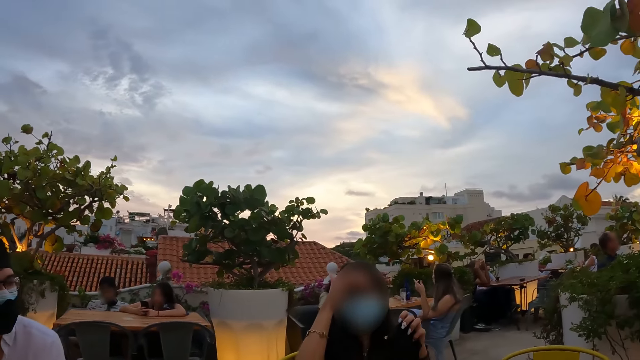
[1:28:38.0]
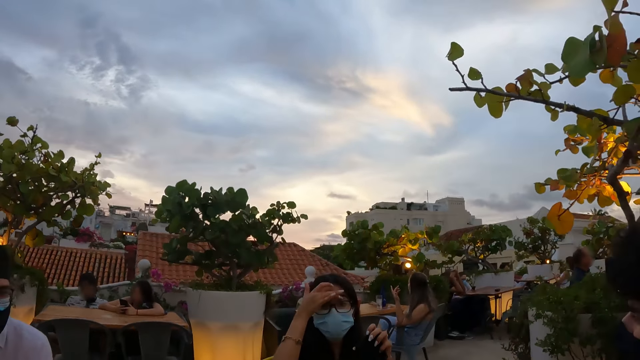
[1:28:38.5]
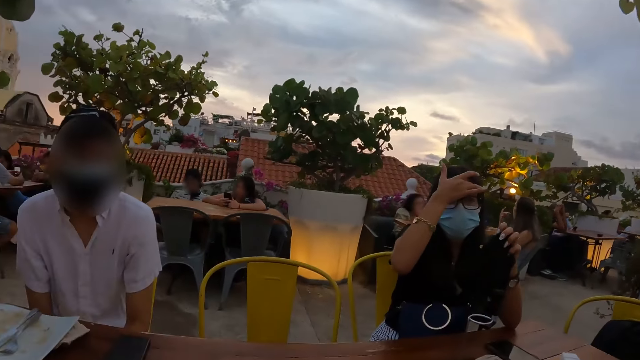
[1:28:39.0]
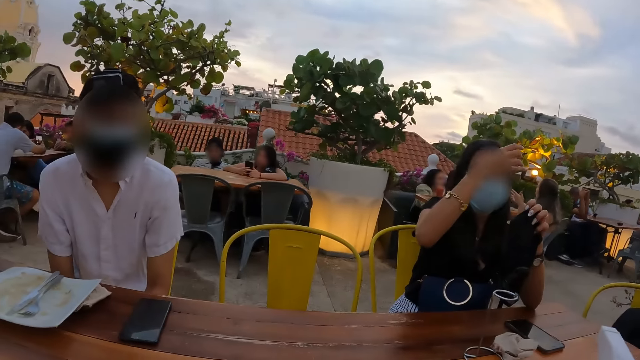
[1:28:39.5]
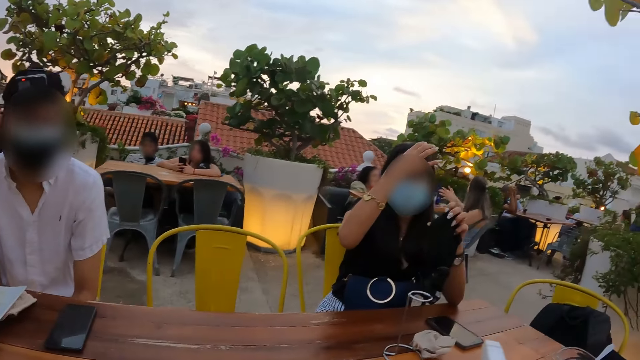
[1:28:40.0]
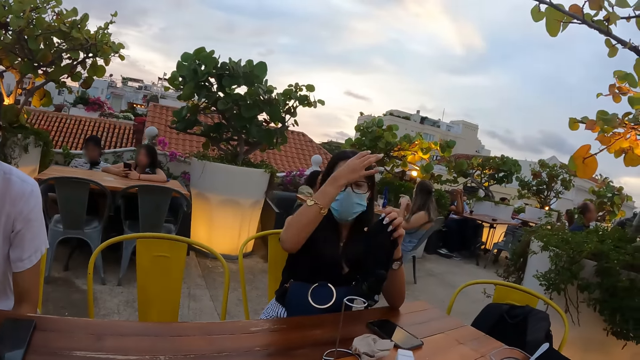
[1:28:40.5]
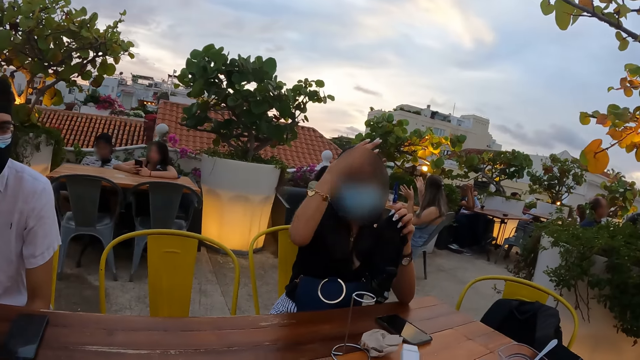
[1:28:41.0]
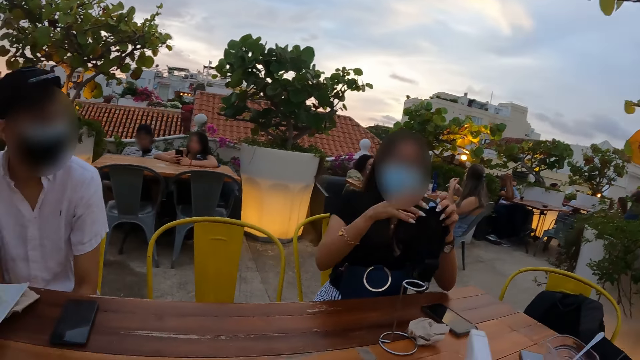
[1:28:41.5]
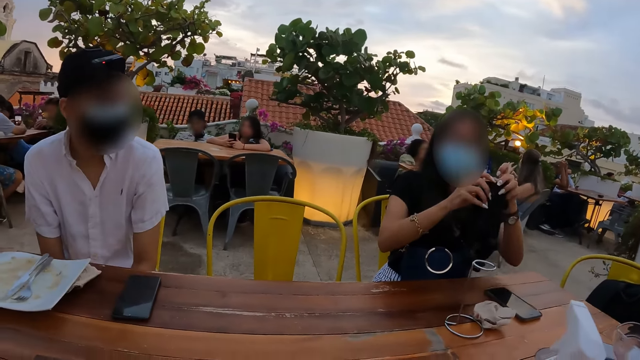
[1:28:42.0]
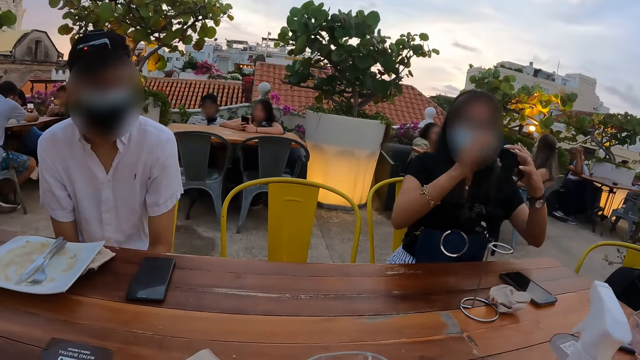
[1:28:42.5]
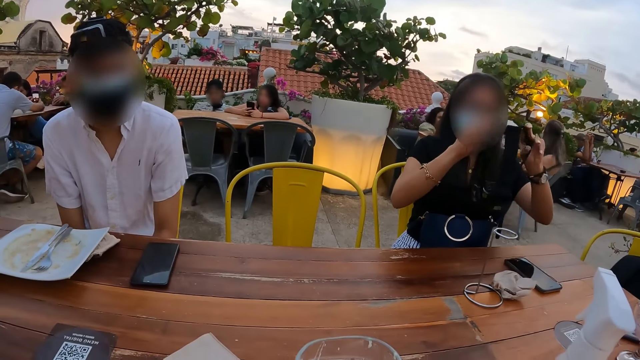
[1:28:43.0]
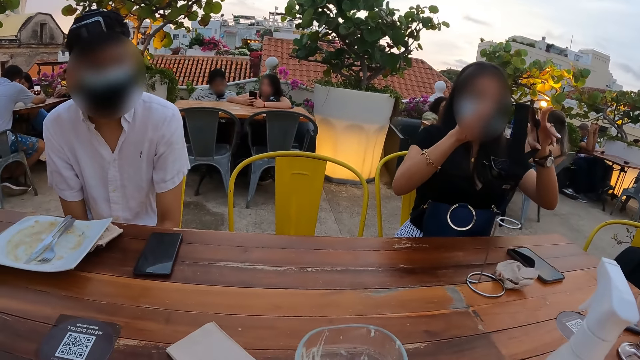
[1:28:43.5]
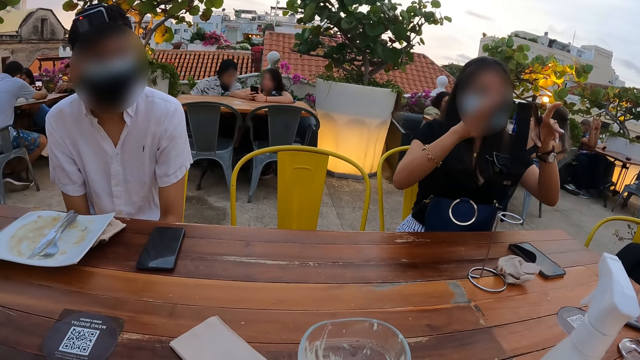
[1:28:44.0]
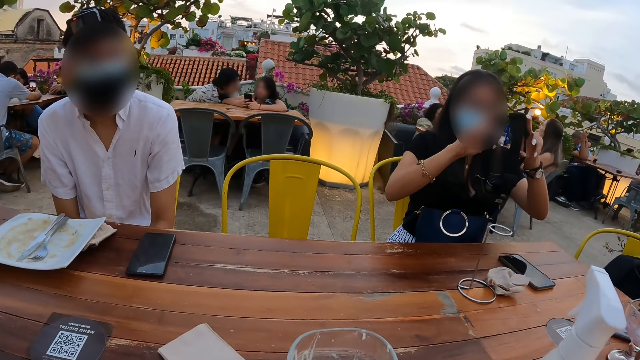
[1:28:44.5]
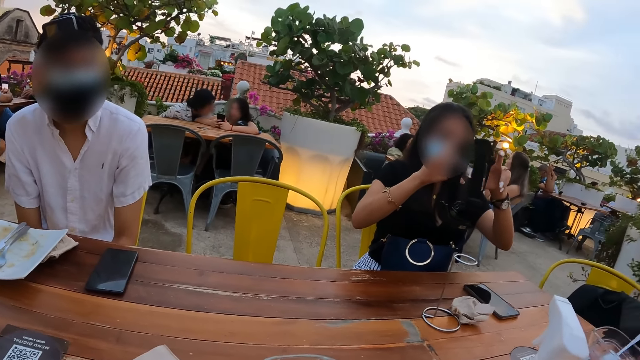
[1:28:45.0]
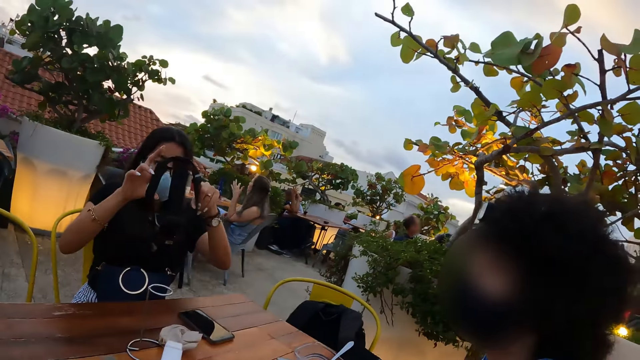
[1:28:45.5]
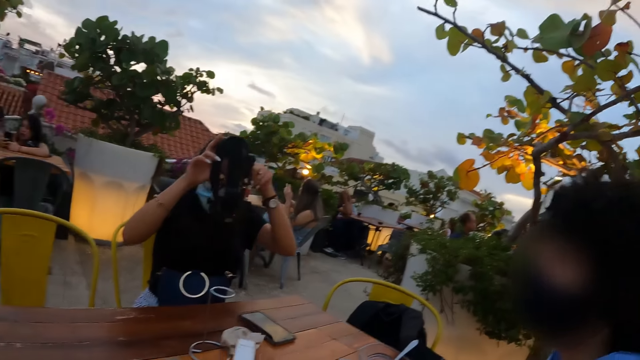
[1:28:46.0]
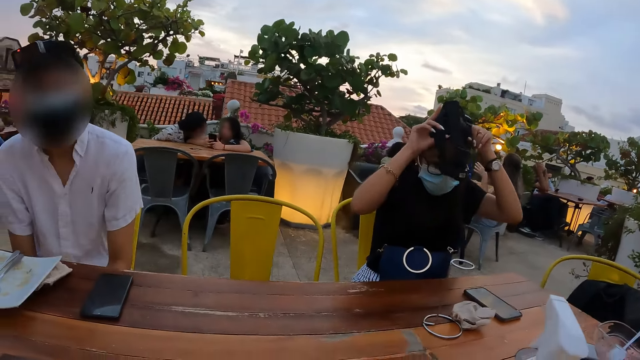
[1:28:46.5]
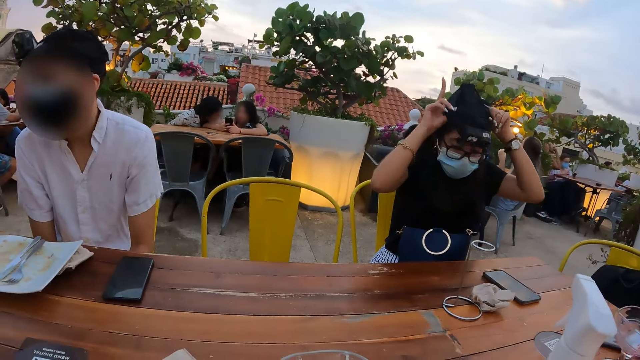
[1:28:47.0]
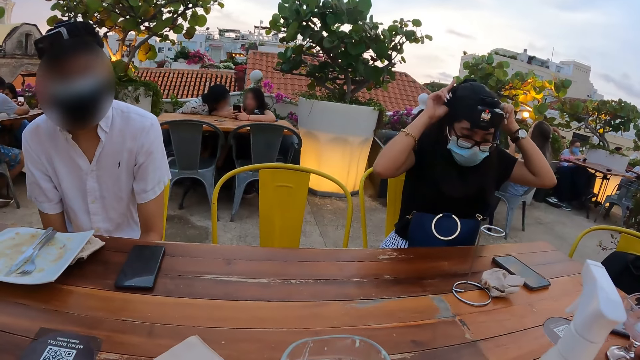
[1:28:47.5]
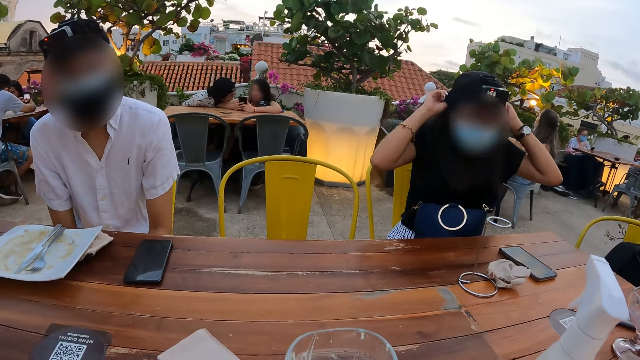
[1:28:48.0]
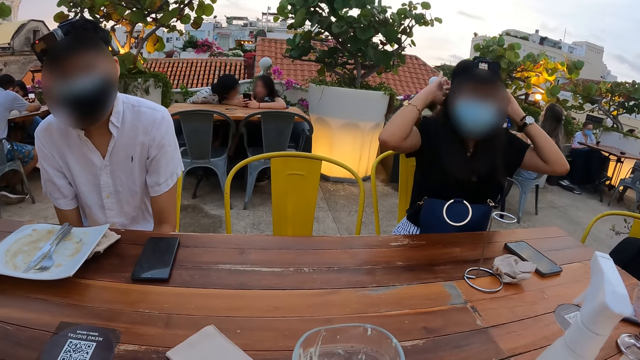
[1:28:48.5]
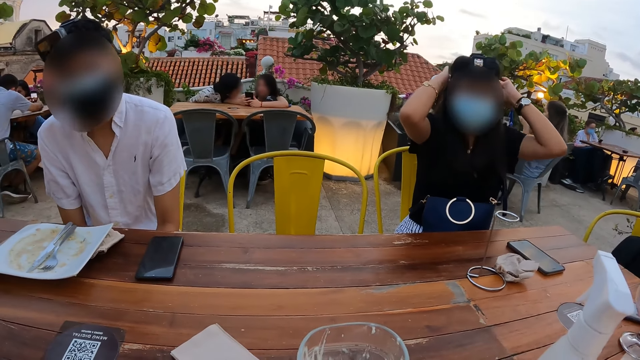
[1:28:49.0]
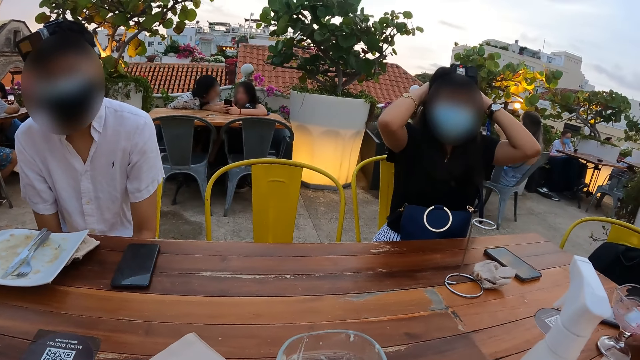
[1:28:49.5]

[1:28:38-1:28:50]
The camera wearer looks around the compound. They look at a person. They converse with another person. They look at a third person. They look at the first person.

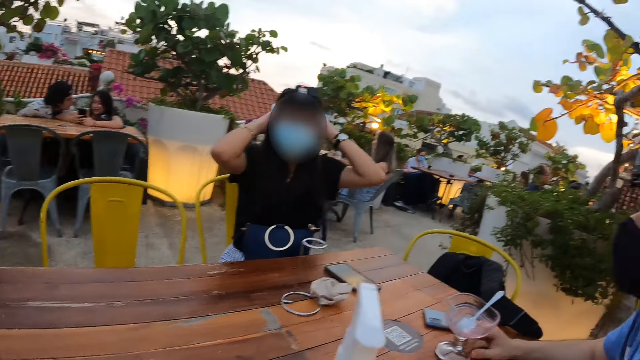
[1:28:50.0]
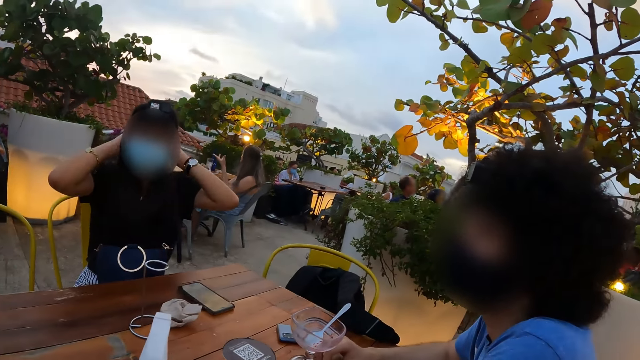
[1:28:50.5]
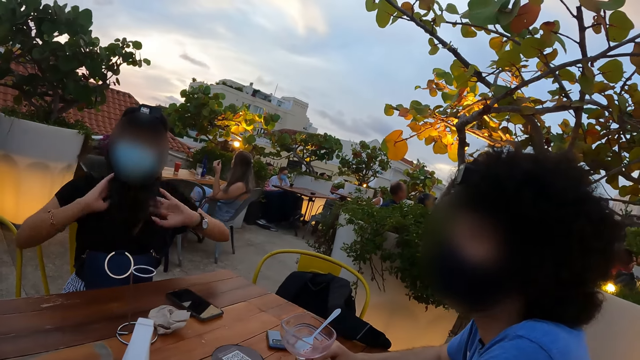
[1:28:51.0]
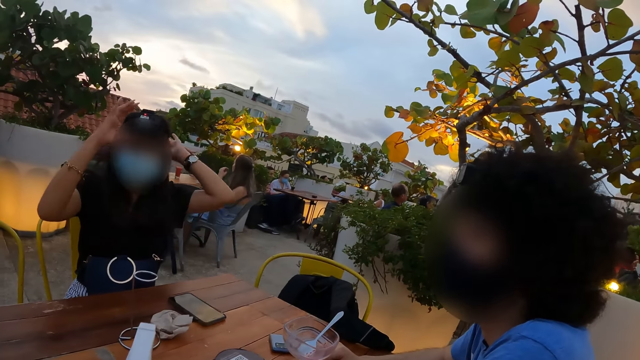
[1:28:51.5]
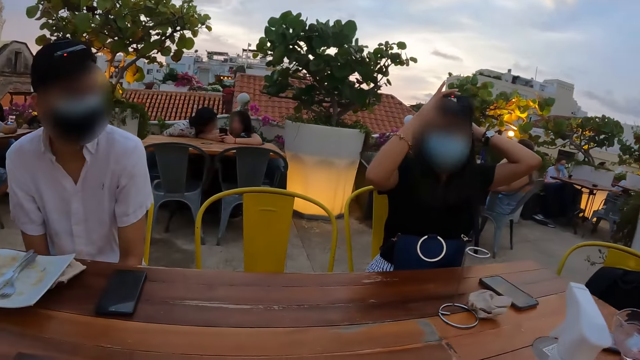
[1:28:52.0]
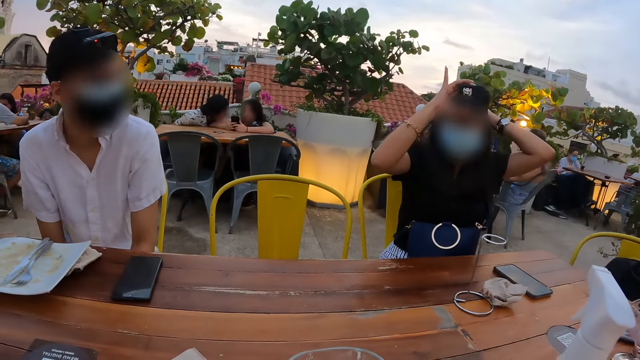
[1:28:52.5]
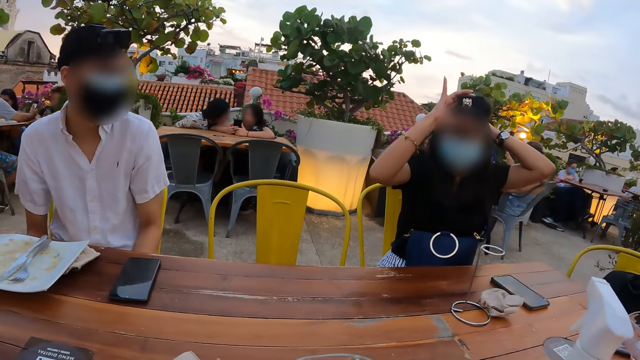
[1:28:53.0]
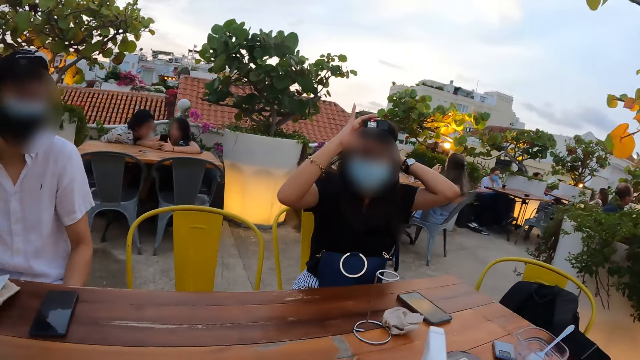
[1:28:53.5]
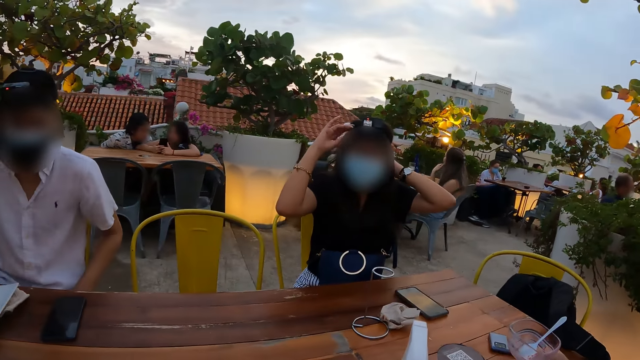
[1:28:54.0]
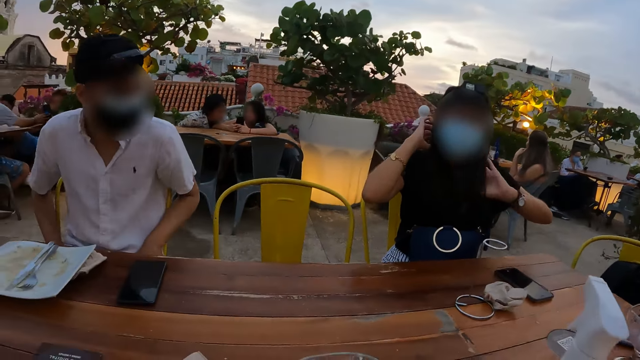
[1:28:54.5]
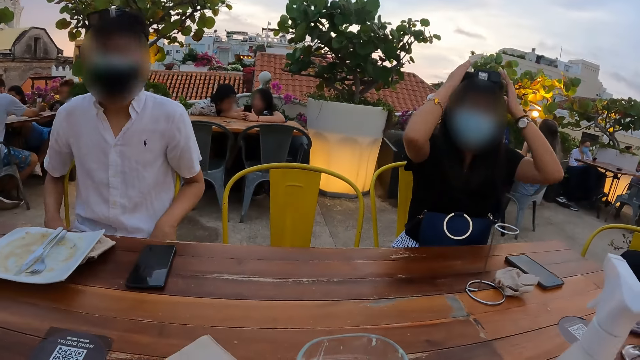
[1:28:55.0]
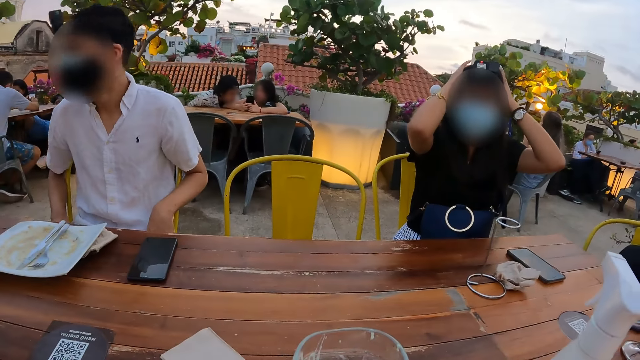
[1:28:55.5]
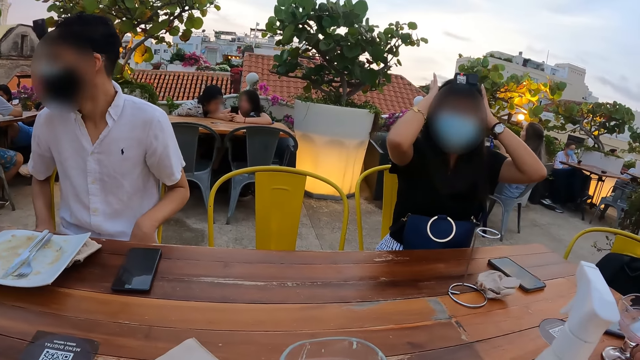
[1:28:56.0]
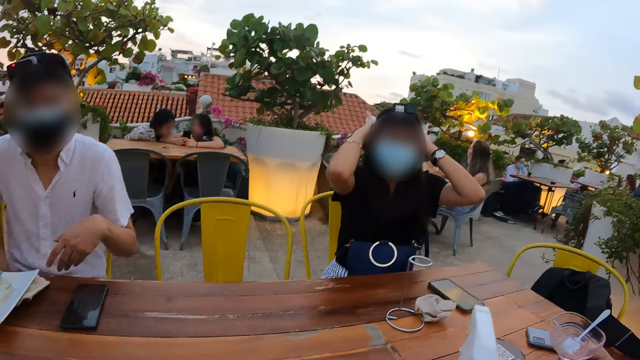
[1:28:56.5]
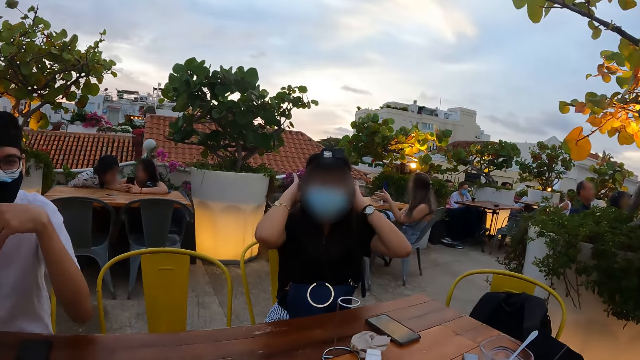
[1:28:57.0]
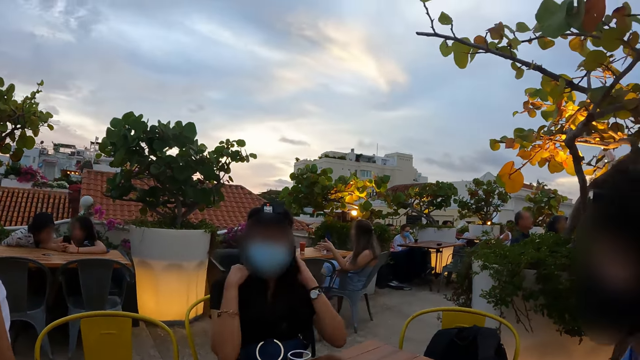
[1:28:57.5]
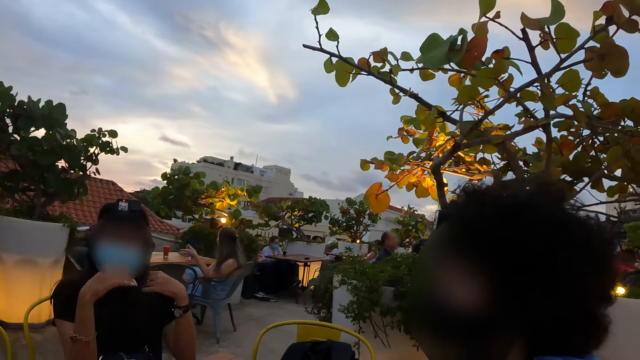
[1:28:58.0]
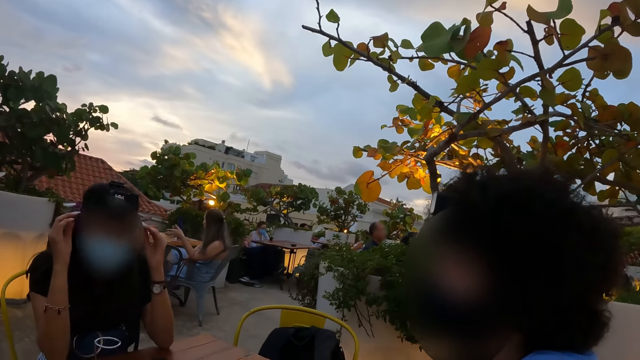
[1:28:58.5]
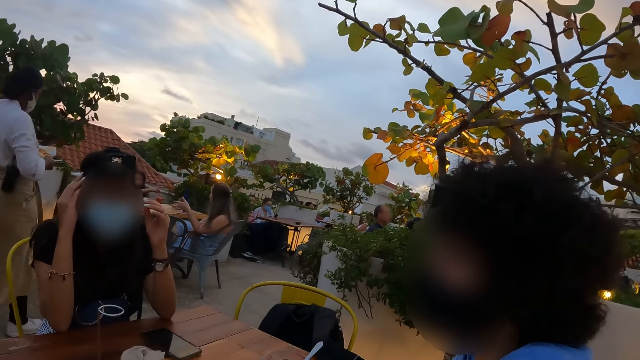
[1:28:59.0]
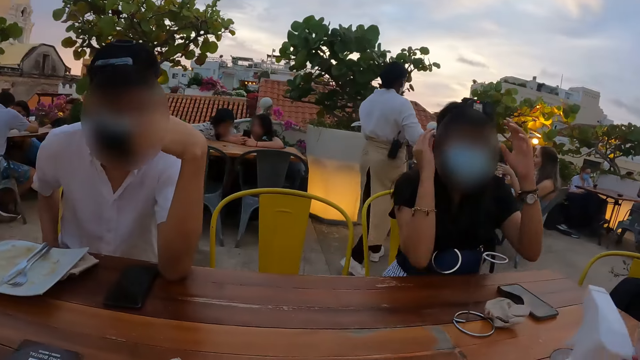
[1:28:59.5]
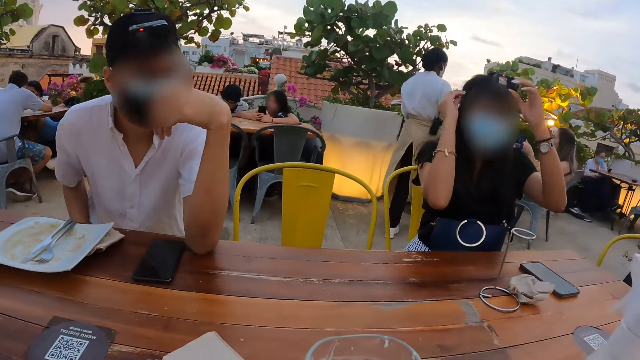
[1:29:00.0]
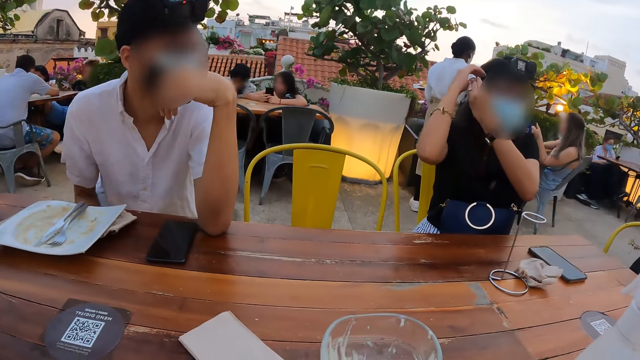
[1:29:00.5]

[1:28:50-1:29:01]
The camera wearer converses with a person. They converse with another person. They look around the compound.
